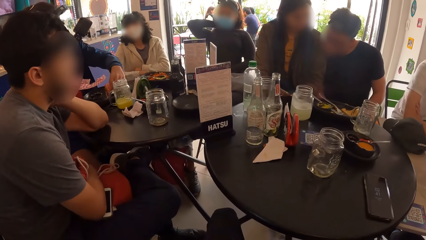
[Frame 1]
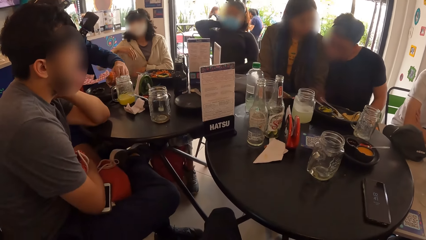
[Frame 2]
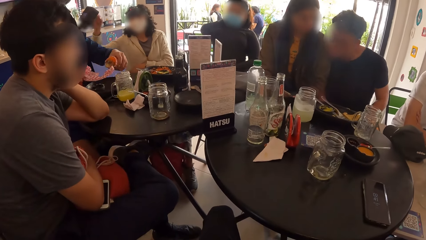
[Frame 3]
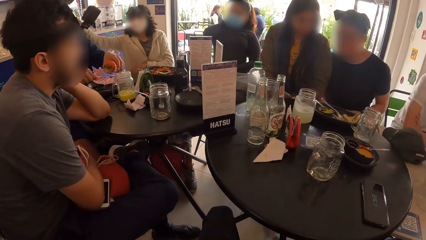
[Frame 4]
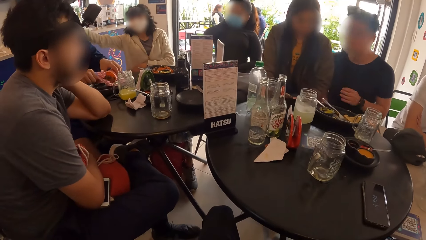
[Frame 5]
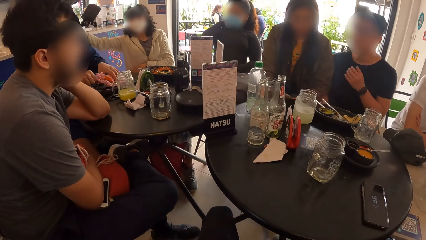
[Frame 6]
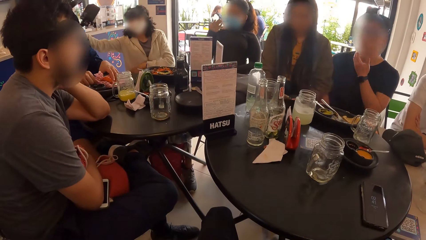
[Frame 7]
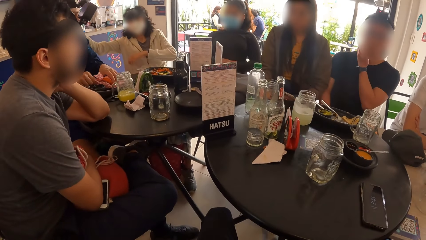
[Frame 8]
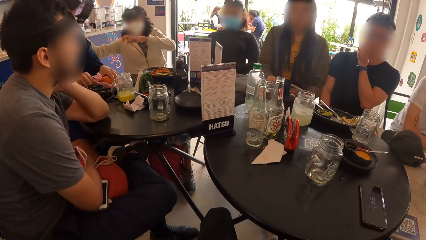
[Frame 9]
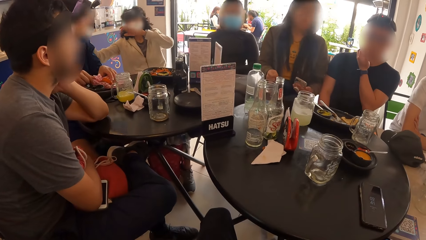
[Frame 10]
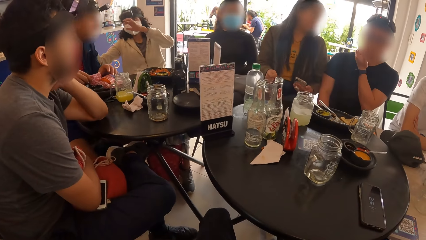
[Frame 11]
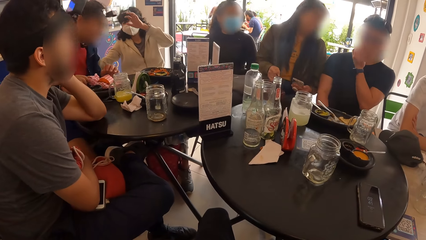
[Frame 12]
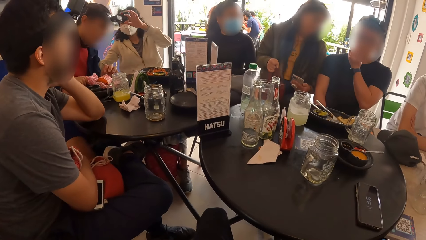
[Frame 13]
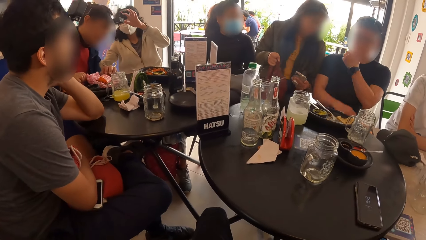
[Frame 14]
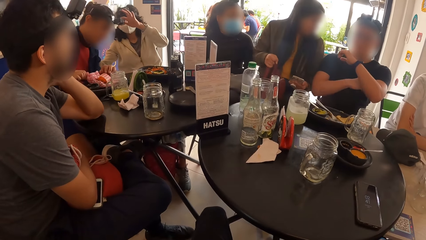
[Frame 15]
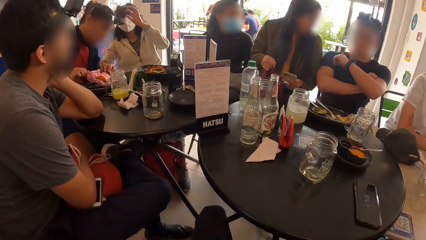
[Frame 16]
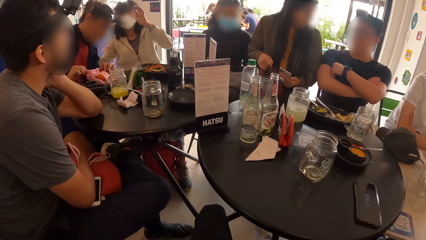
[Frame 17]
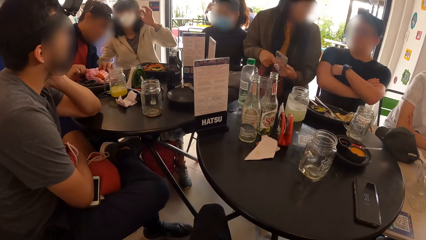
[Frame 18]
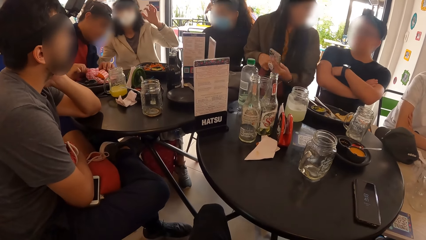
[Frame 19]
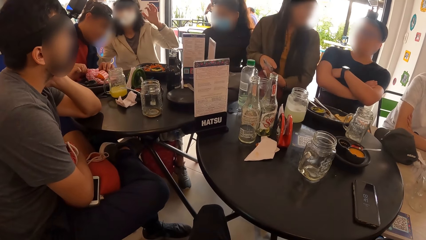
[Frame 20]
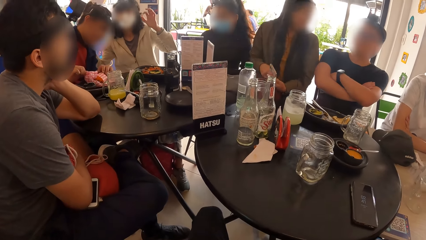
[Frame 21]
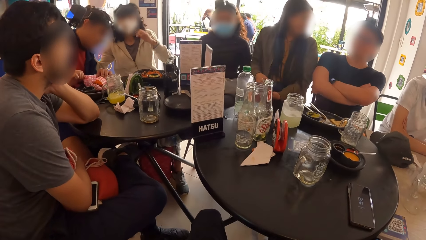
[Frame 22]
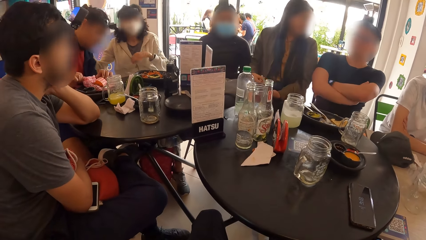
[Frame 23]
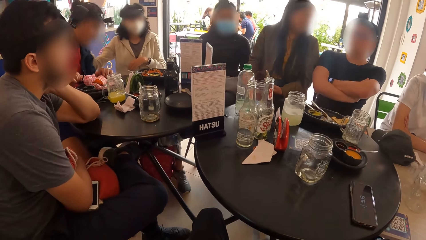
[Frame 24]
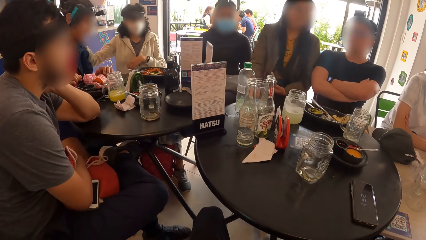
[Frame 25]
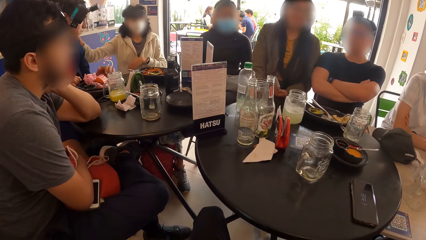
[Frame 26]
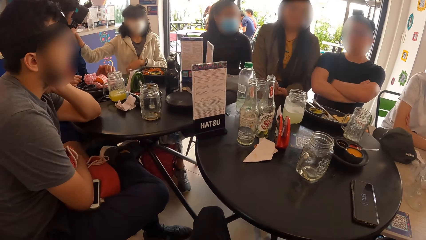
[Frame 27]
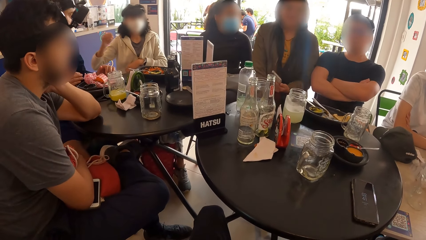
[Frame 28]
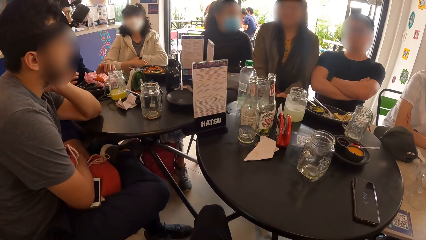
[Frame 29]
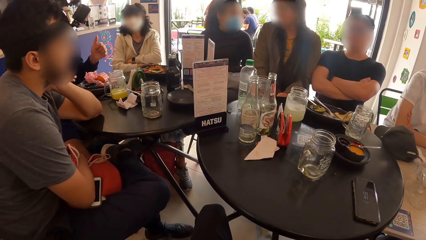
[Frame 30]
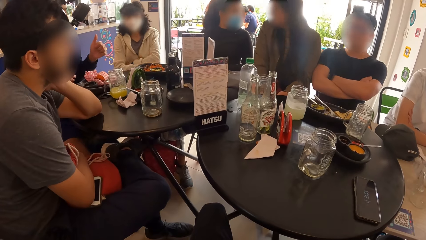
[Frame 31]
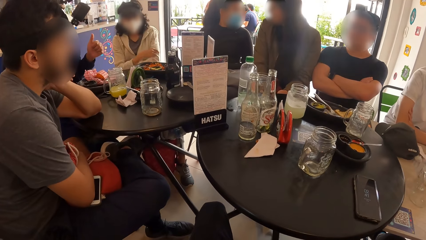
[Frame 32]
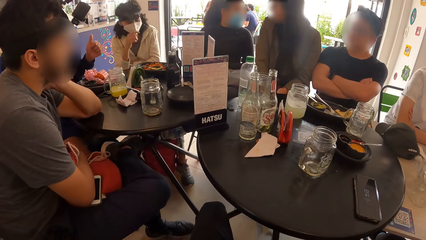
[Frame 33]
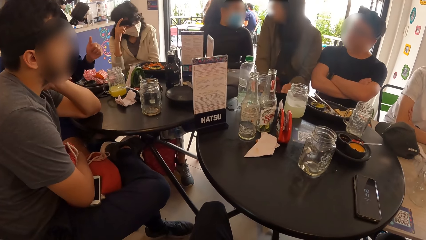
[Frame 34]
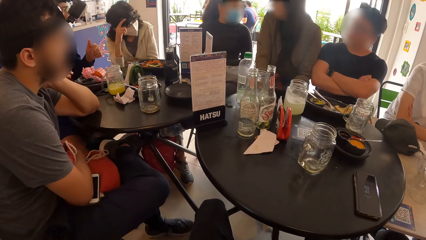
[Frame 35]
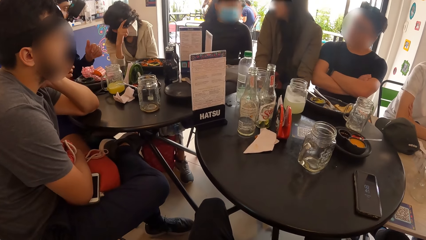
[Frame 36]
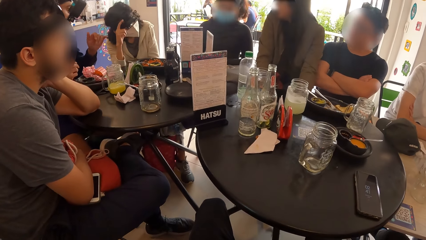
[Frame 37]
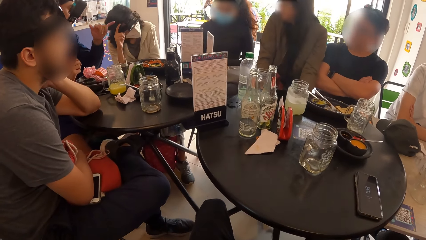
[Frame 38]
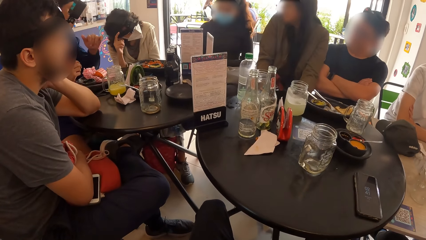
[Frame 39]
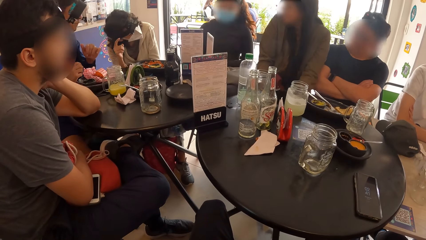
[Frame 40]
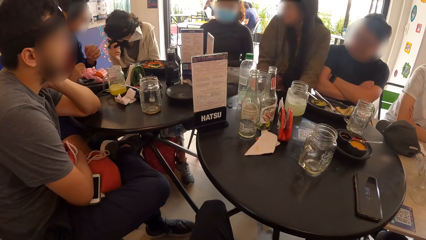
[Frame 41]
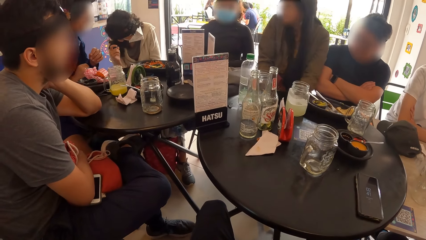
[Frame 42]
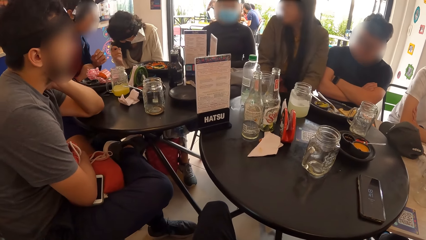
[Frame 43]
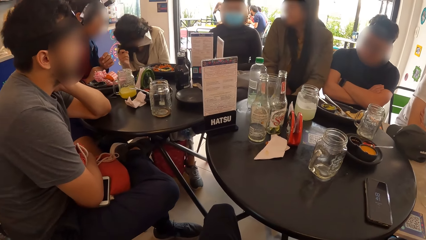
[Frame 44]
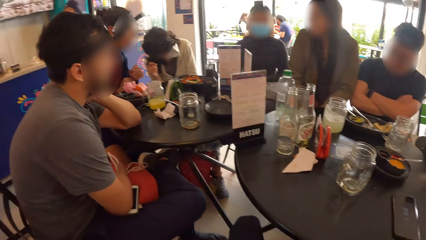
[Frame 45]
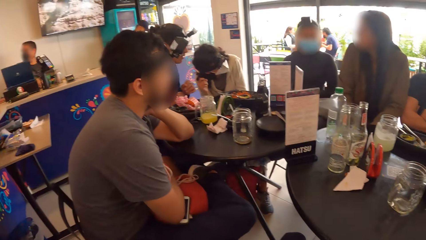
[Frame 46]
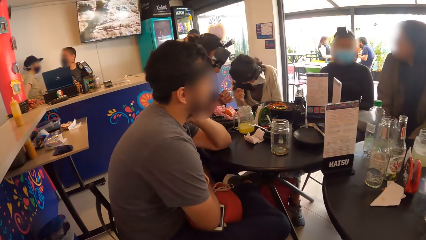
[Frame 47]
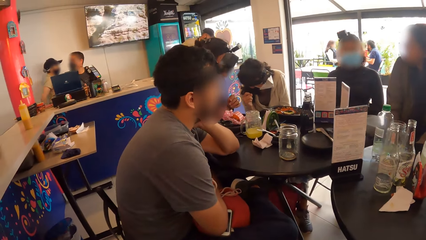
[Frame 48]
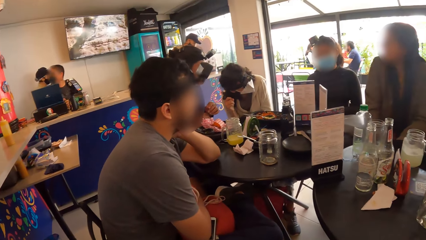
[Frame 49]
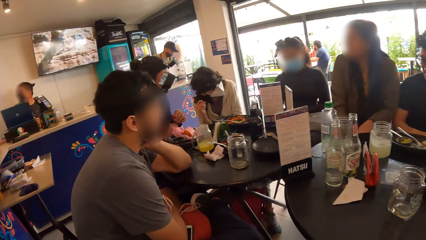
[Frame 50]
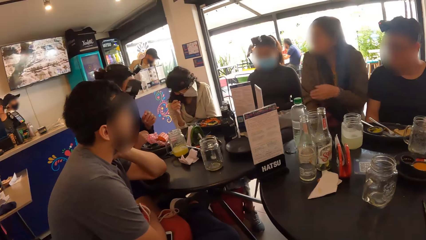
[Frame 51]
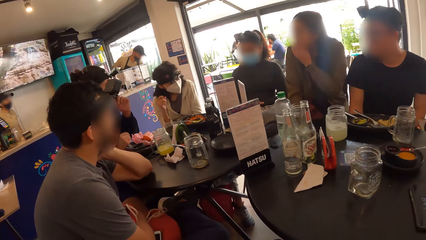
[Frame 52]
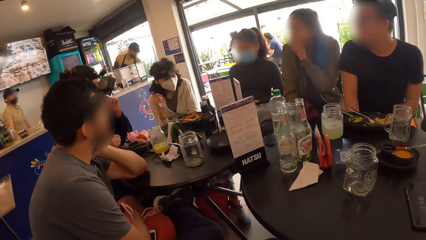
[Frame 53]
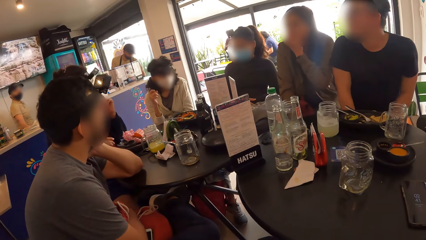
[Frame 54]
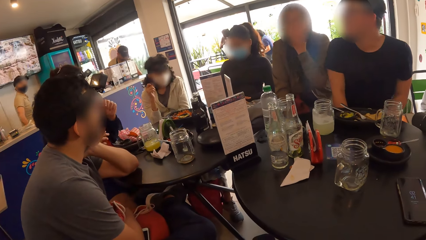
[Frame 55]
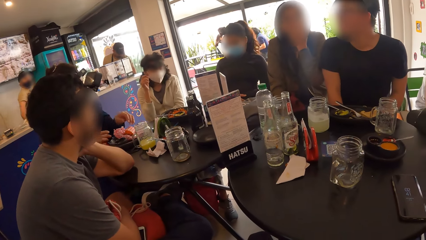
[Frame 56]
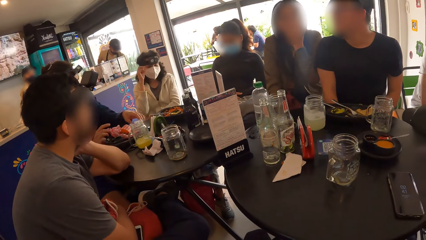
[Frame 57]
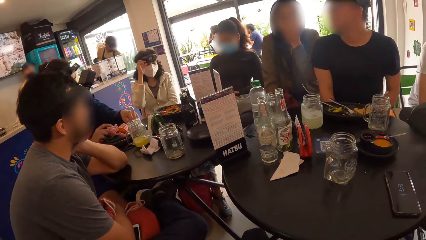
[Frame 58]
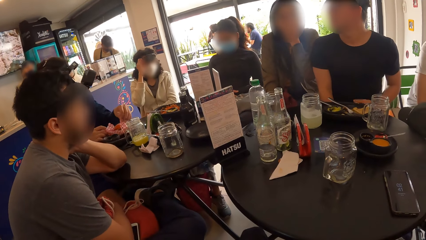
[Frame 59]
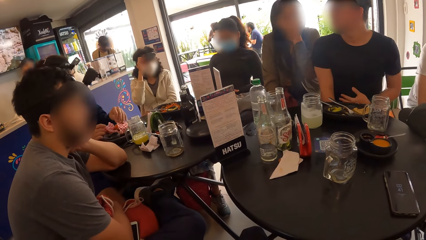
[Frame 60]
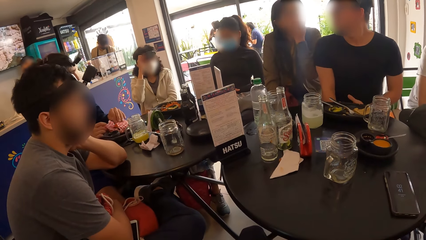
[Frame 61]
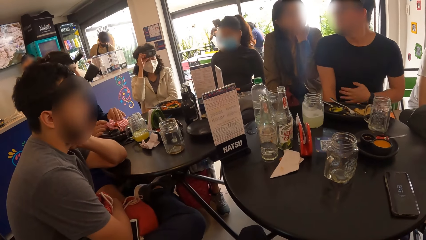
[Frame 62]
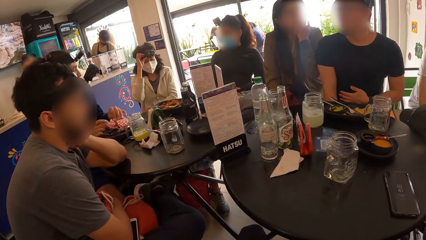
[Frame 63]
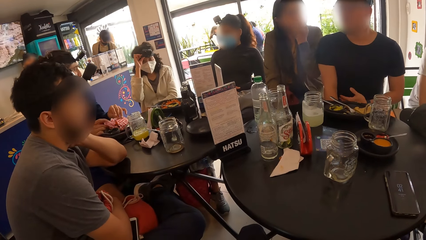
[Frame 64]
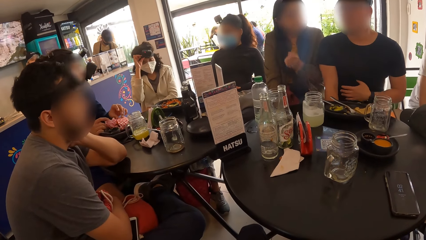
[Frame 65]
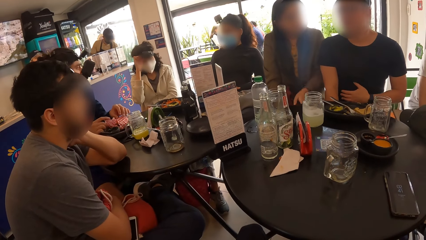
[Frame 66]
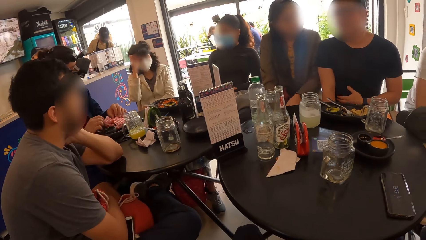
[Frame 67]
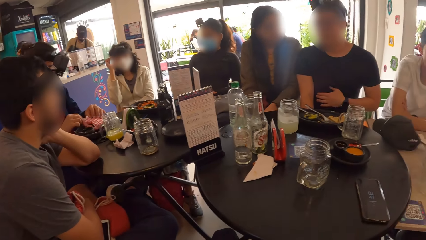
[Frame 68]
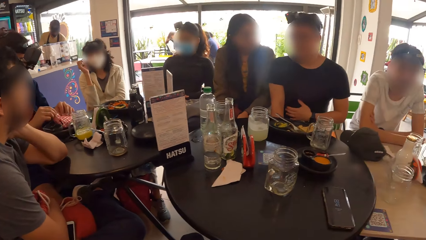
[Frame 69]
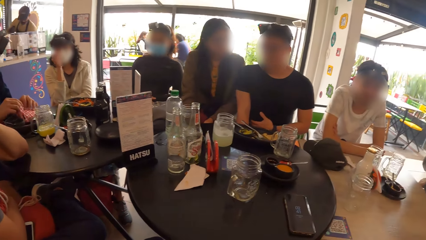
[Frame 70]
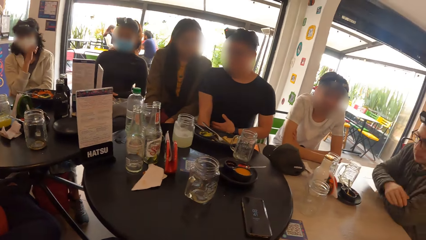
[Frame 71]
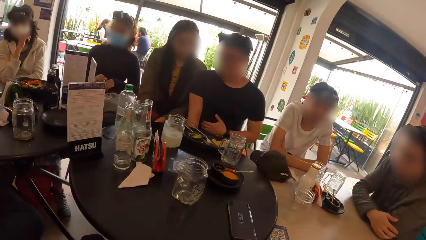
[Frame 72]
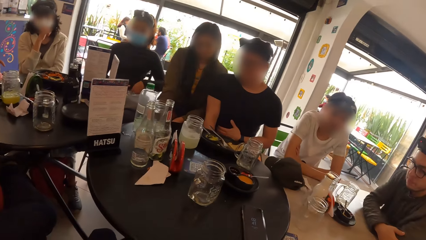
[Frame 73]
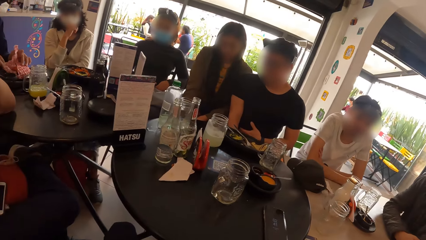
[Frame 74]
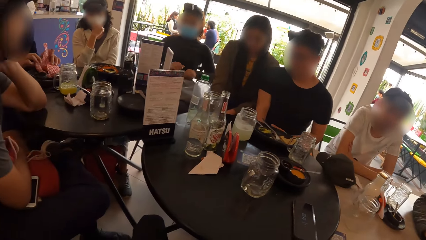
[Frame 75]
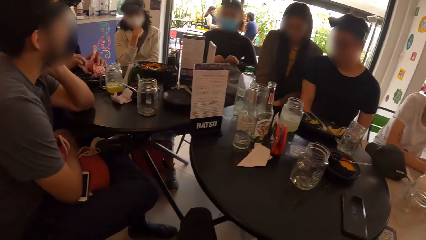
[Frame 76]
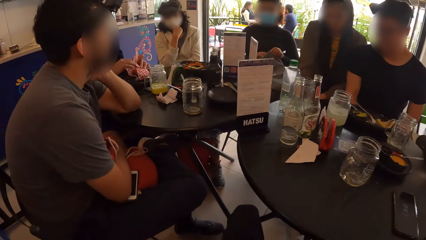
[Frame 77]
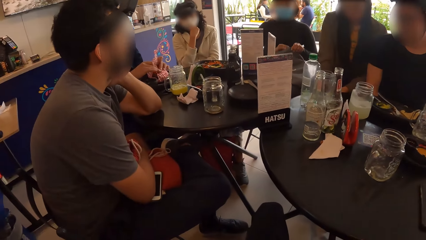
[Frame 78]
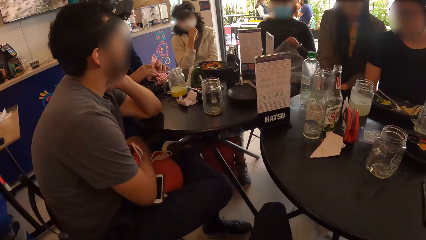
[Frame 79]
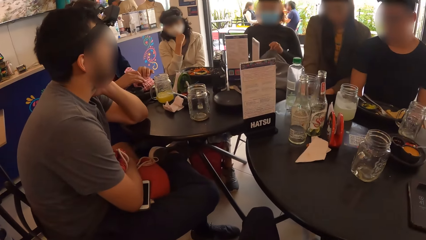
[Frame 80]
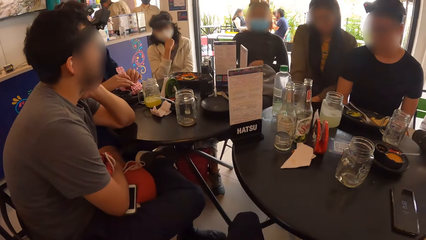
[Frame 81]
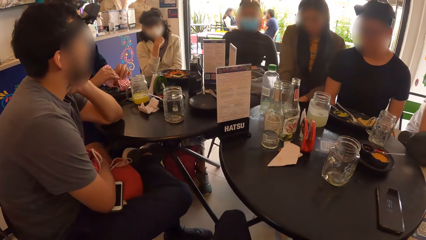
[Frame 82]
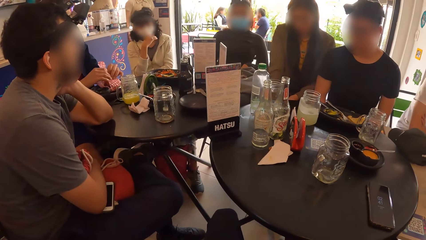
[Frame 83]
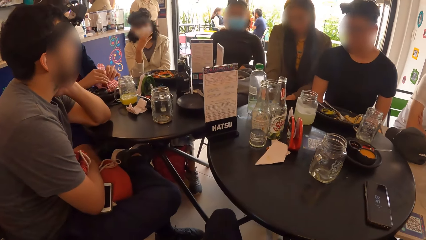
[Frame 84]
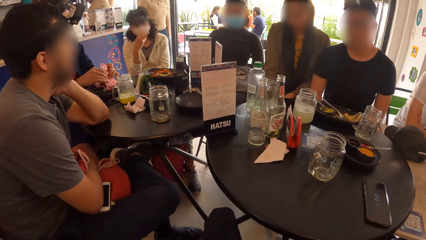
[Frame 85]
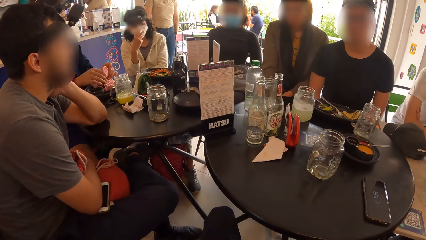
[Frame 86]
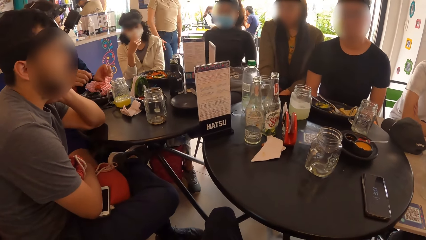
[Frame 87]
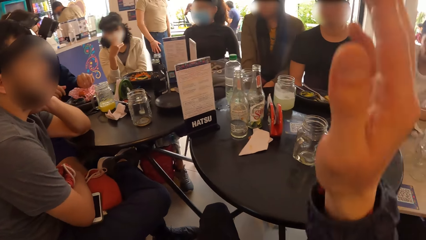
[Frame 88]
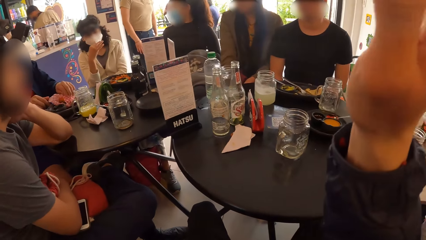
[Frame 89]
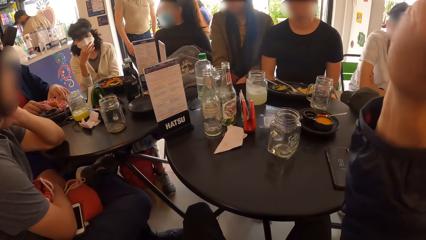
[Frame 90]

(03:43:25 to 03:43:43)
The man picks a burger on the wrap with his left hand. The woman interacts with the man. The man puts the burger in the wrap with his left hand. The woman touches the man's head camera with her left hand. The woman touches the head camera on her head with her right hand. The woman adjusts the head camera on her head with her right hand. The man wraps the burger with the wrap with both hands.
